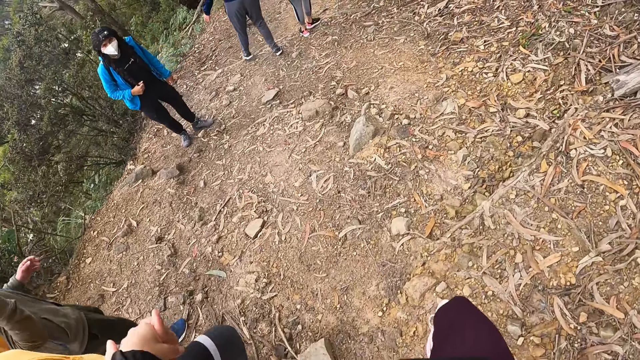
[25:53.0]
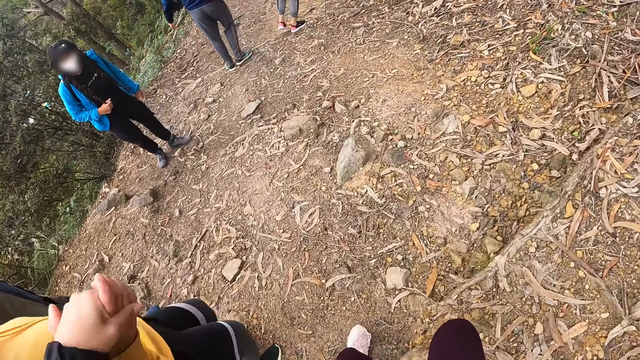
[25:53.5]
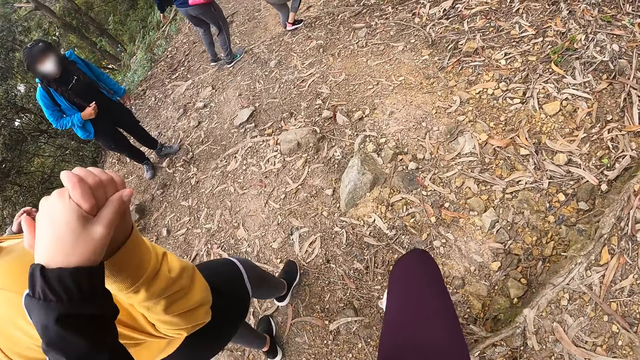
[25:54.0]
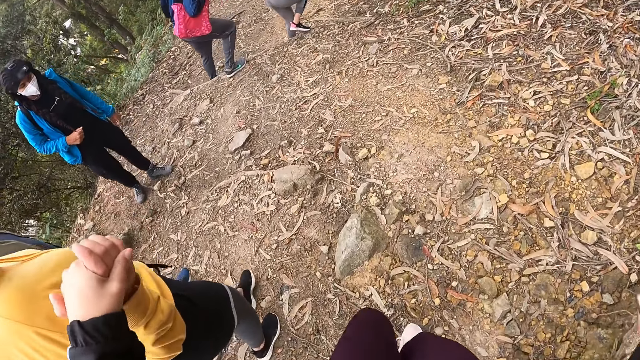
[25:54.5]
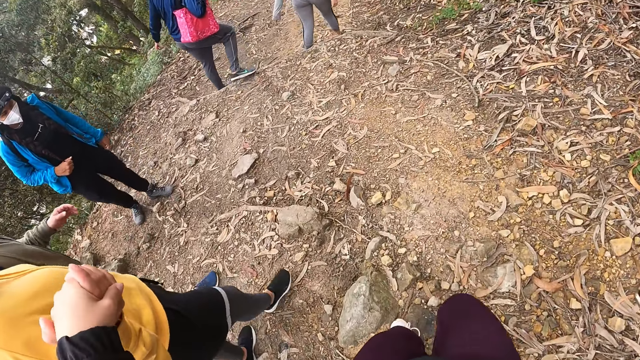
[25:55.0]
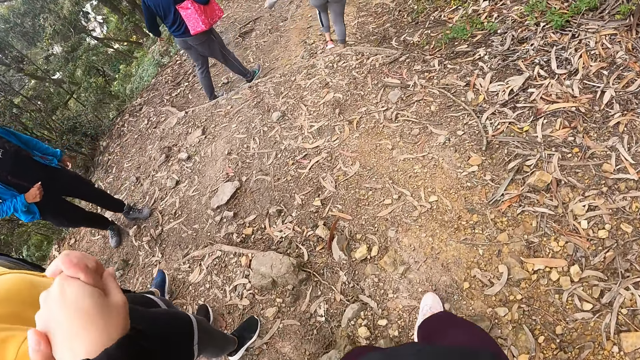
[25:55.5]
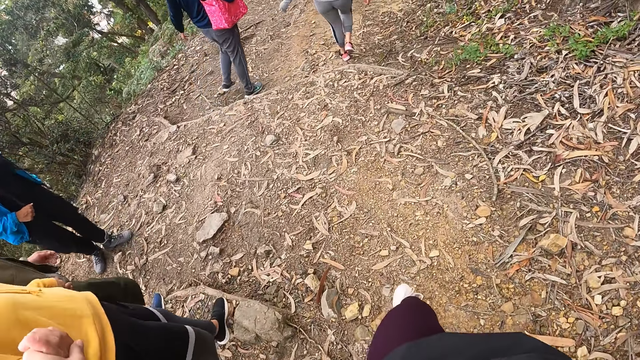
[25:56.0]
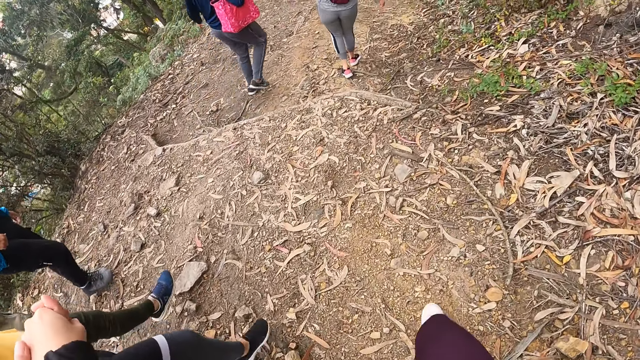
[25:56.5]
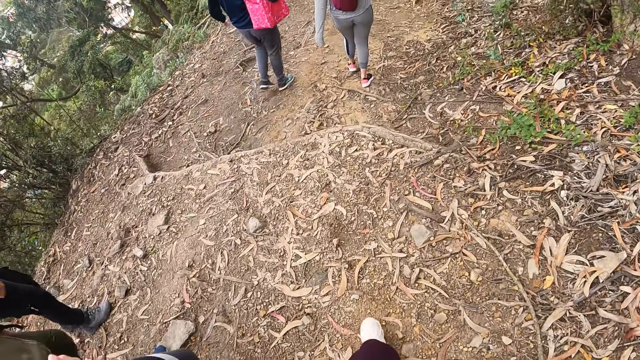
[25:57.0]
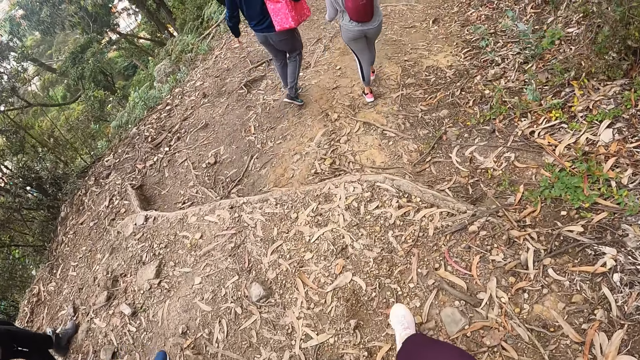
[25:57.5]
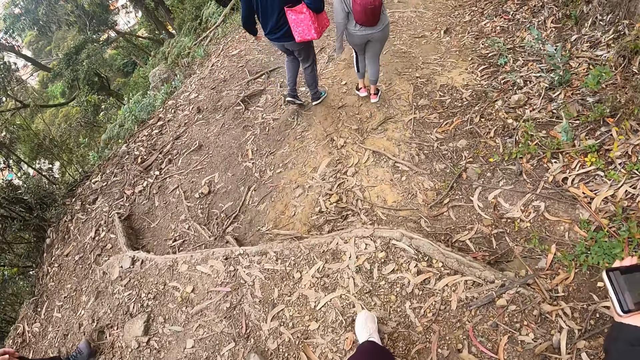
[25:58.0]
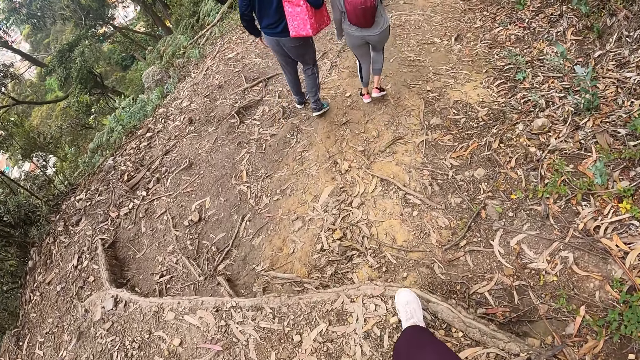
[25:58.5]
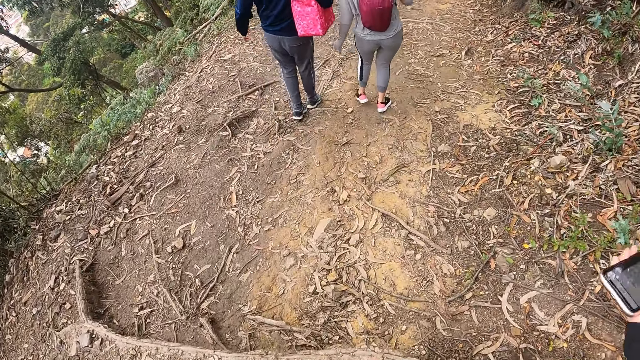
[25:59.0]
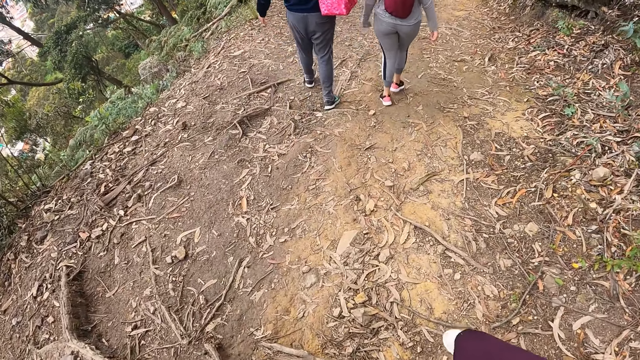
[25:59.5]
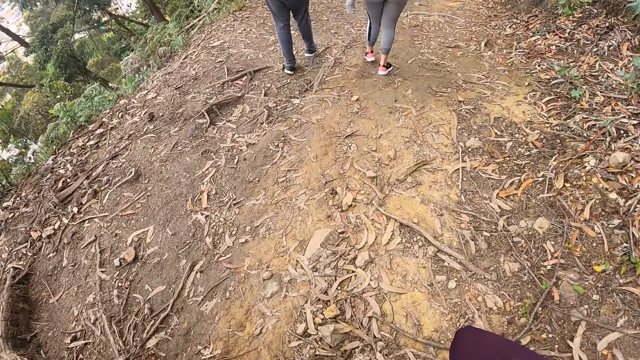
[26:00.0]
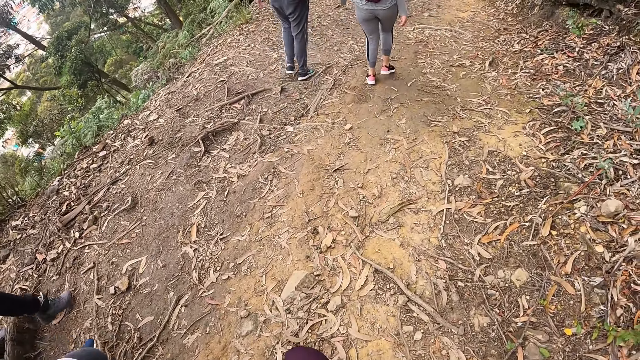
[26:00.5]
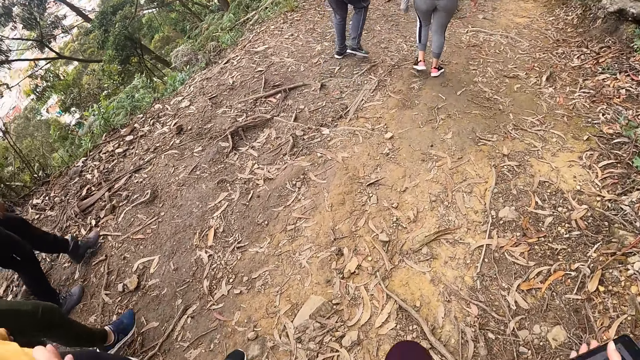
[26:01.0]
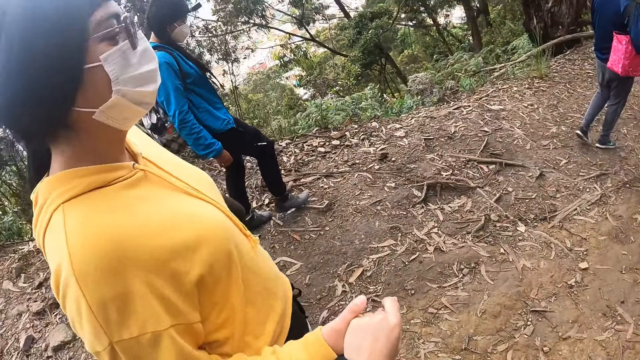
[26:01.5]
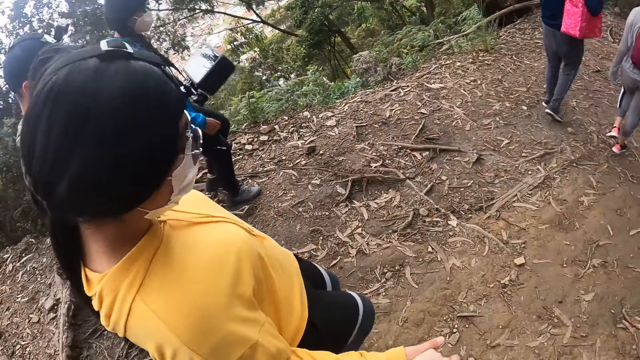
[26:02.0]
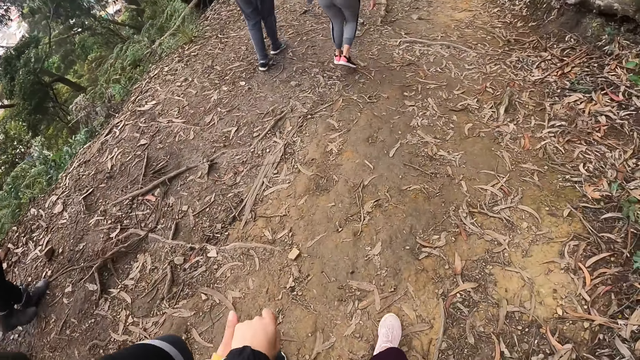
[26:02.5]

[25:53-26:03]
A woman talks to the camera wearer. The camera wearer walks along the road.

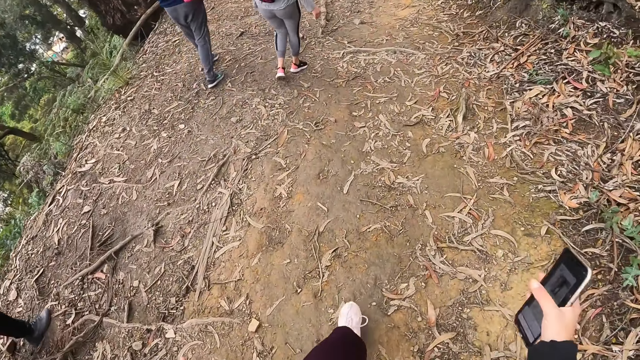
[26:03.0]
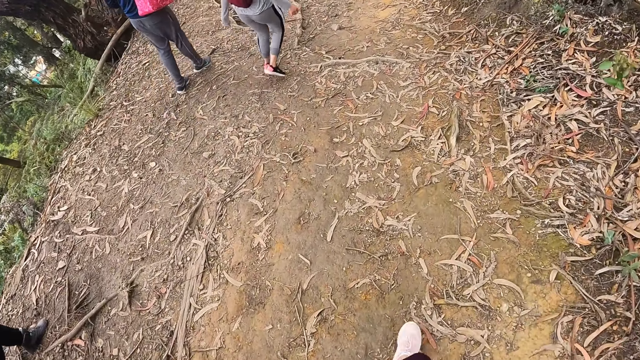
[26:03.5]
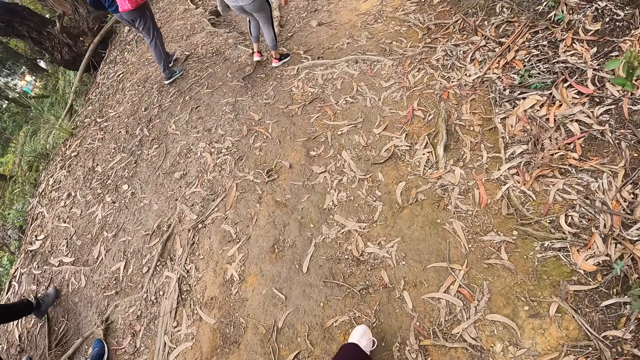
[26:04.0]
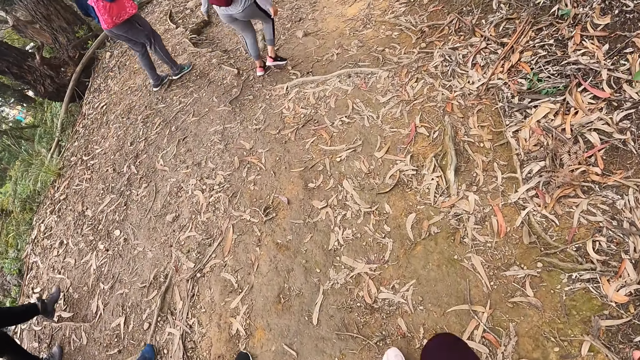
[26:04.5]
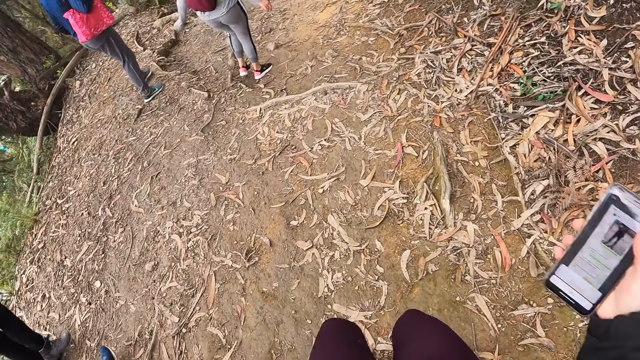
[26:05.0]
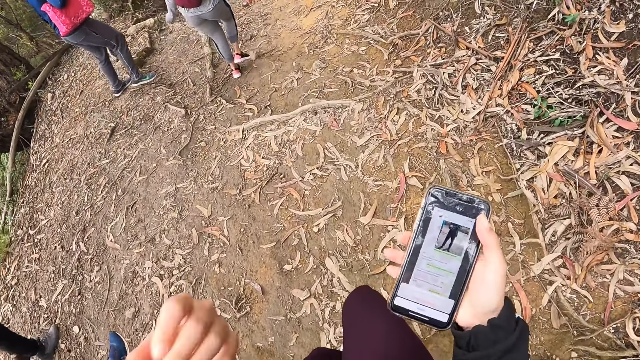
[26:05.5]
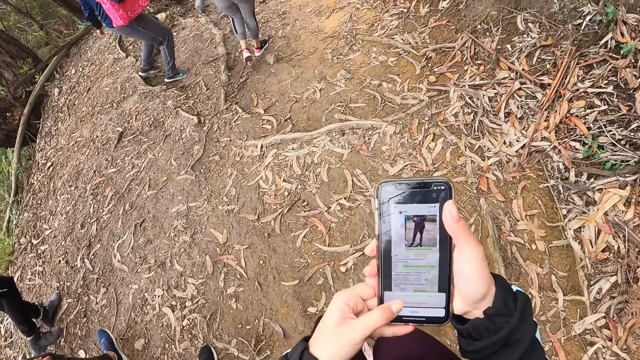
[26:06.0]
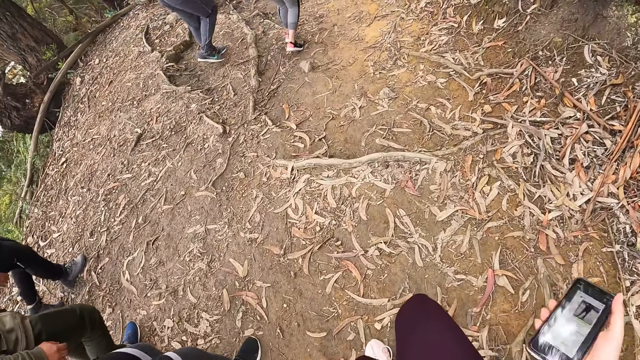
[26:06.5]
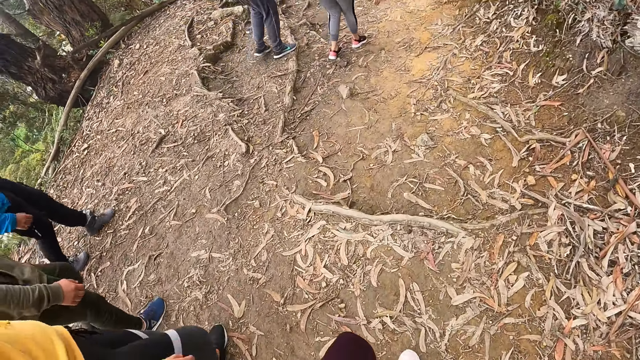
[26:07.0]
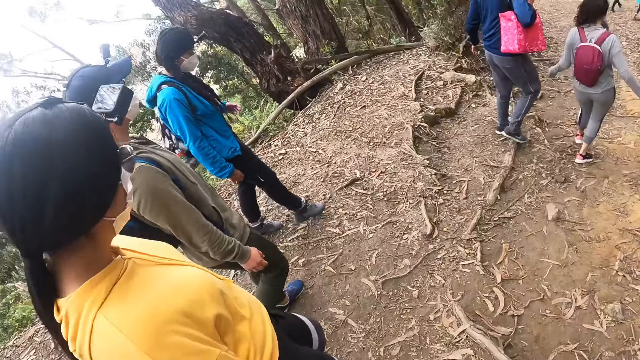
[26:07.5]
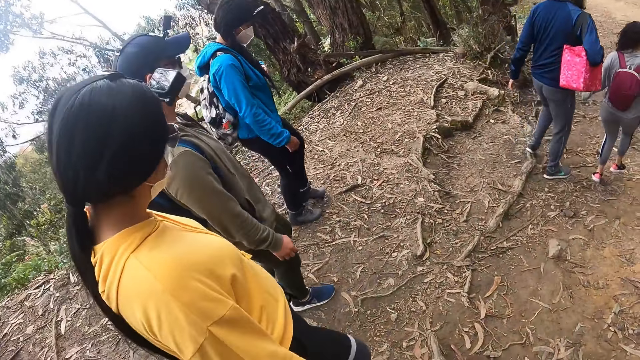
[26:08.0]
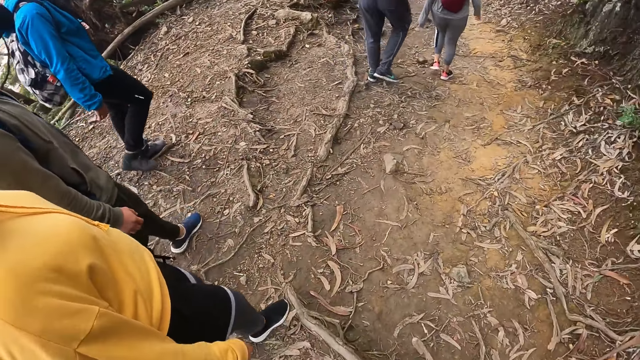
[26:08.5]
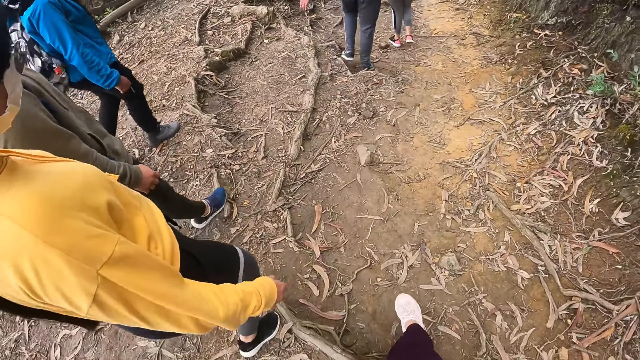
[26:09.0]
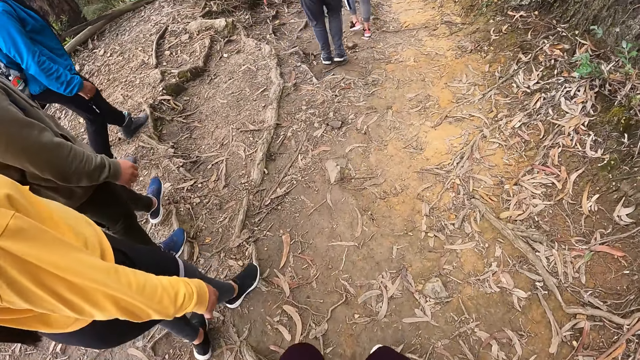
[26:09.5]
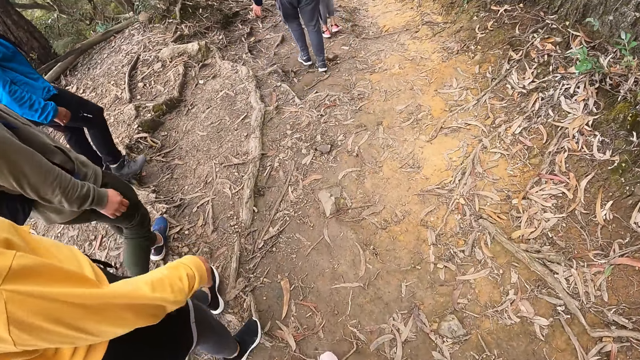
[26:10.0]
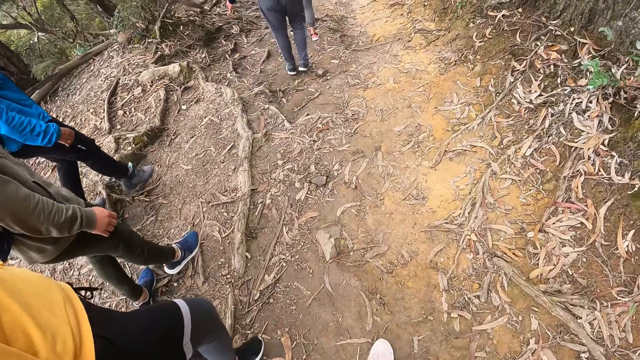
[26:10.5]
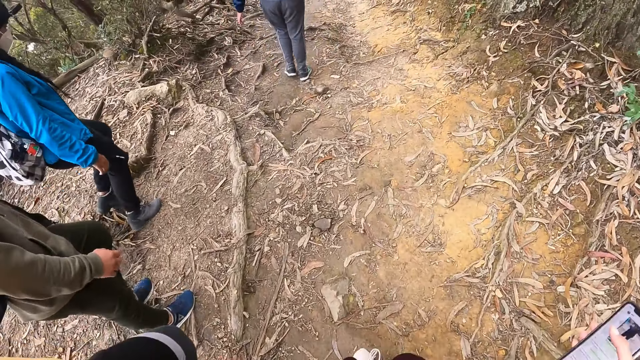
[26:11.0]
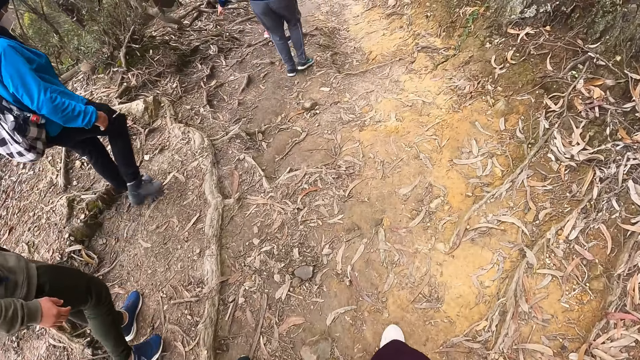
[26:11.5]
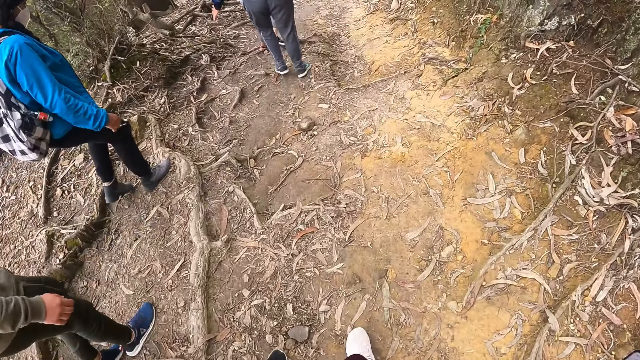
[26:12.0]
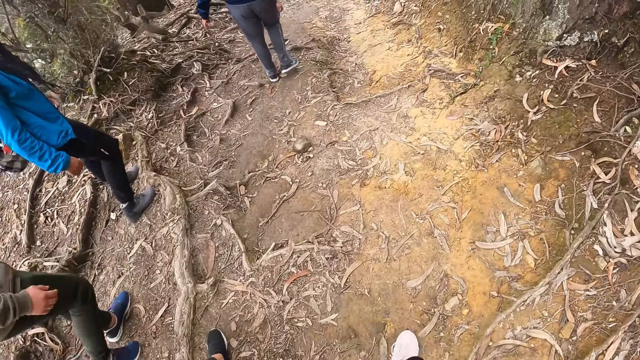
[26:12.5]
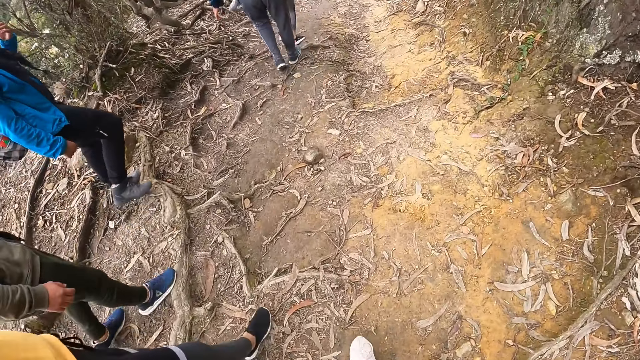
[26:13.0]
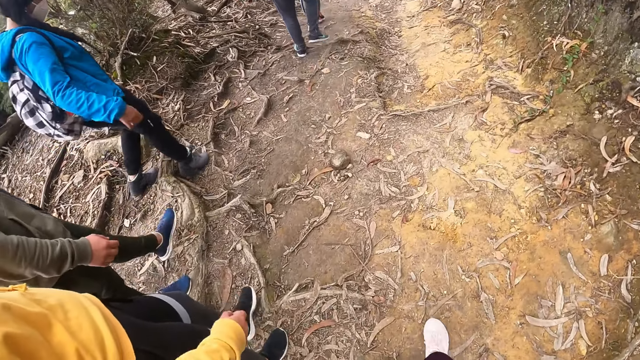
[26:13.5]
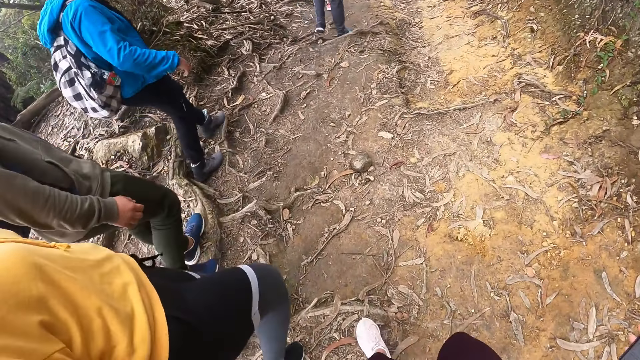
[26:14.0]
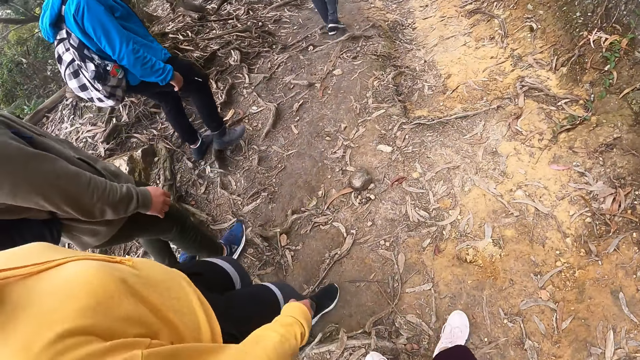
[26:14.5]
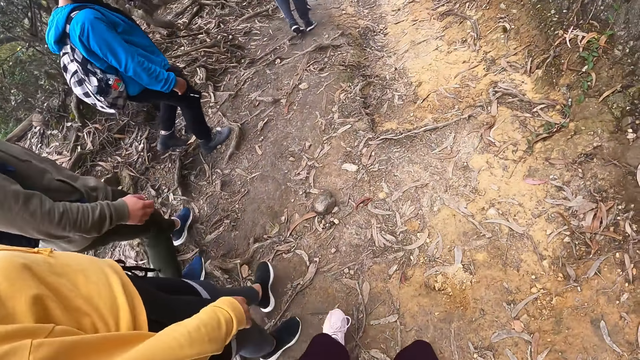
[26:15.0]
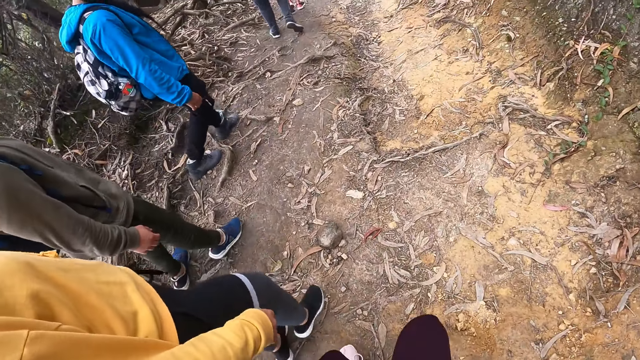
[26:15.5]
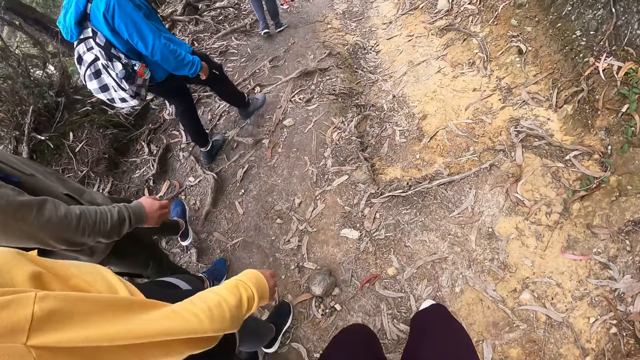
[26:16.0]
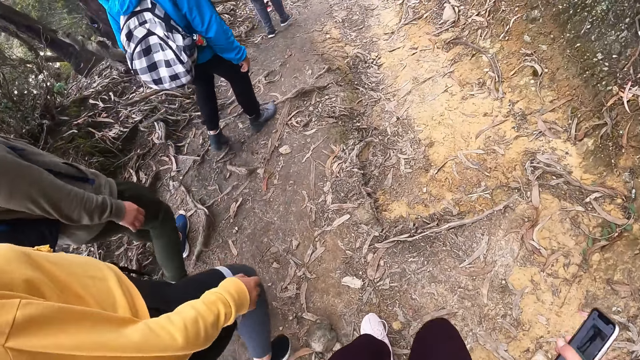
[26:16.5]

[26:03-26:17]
The camera wearer lifts up the phone. They operate the phone with both hands on the mountain. They walk along the road. A woman walks along the road.
